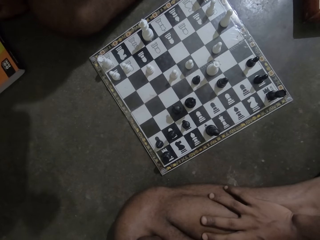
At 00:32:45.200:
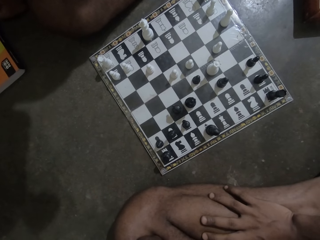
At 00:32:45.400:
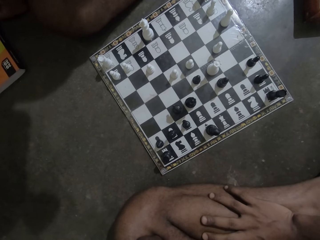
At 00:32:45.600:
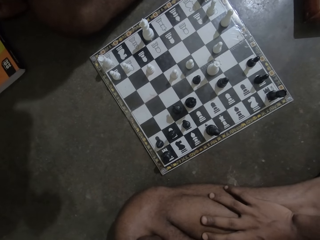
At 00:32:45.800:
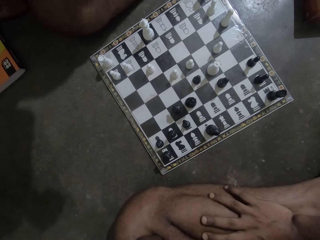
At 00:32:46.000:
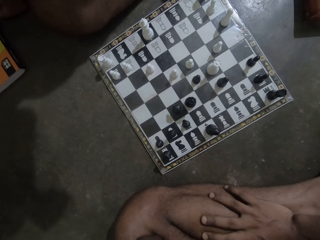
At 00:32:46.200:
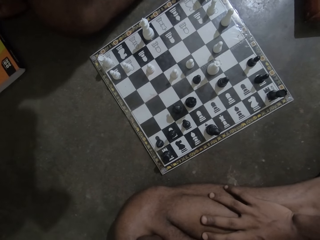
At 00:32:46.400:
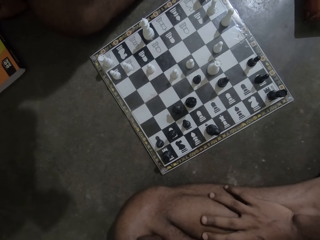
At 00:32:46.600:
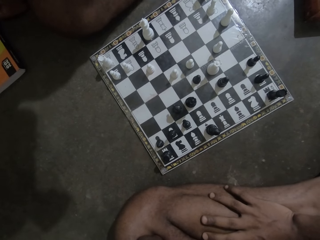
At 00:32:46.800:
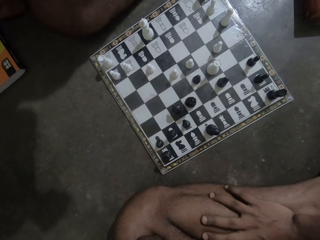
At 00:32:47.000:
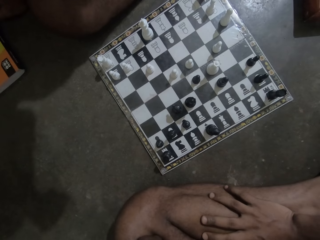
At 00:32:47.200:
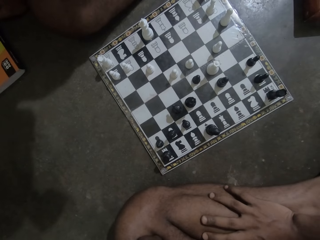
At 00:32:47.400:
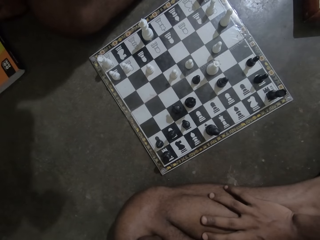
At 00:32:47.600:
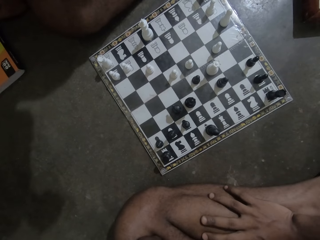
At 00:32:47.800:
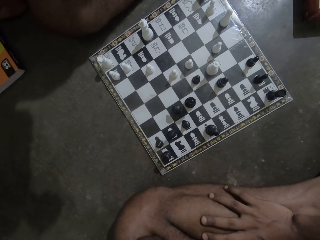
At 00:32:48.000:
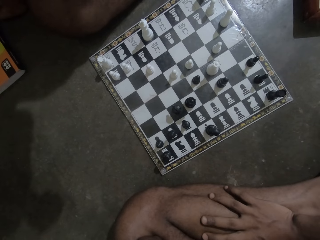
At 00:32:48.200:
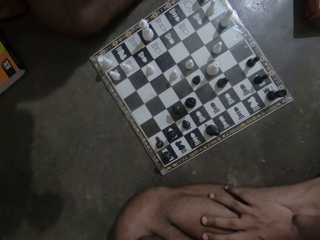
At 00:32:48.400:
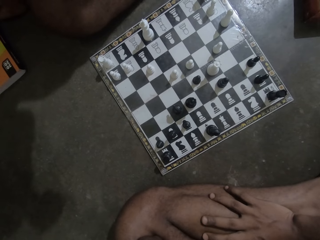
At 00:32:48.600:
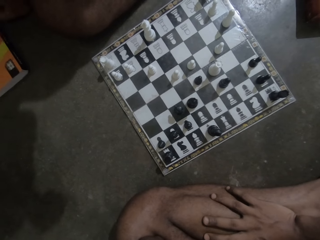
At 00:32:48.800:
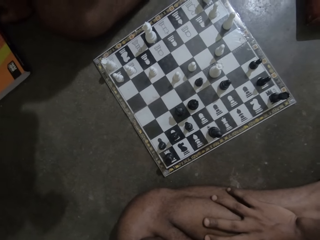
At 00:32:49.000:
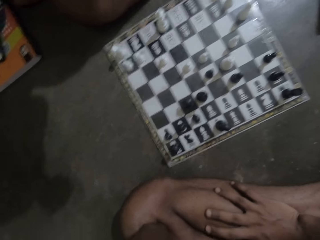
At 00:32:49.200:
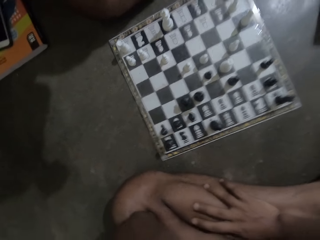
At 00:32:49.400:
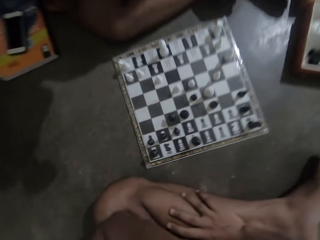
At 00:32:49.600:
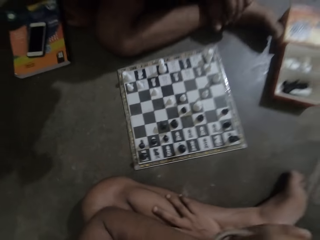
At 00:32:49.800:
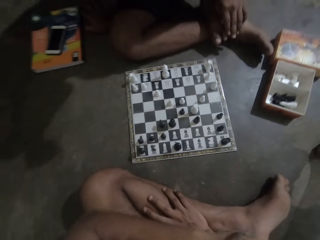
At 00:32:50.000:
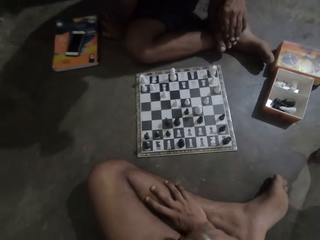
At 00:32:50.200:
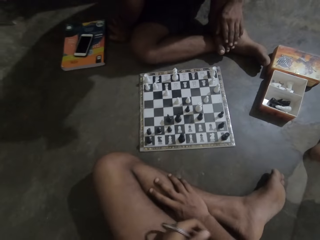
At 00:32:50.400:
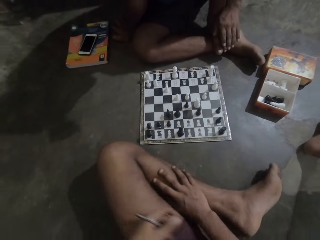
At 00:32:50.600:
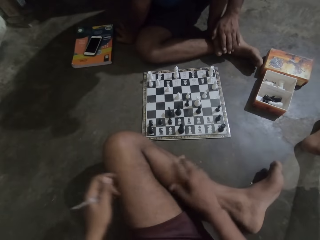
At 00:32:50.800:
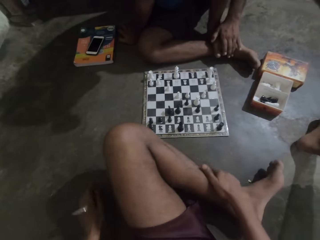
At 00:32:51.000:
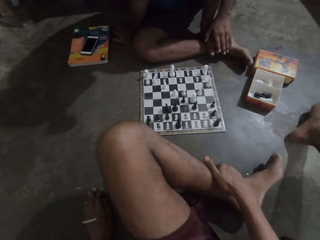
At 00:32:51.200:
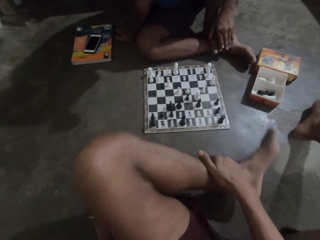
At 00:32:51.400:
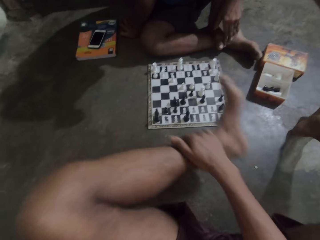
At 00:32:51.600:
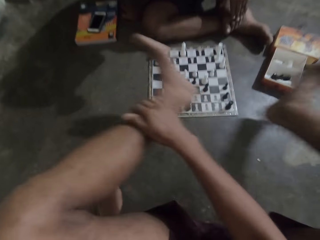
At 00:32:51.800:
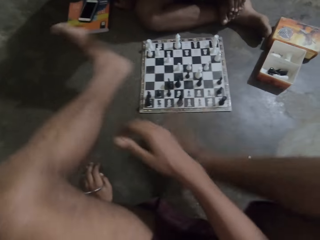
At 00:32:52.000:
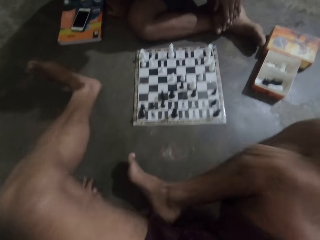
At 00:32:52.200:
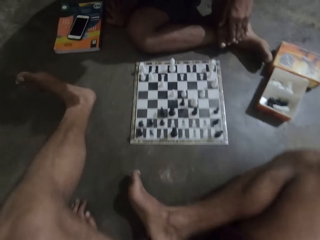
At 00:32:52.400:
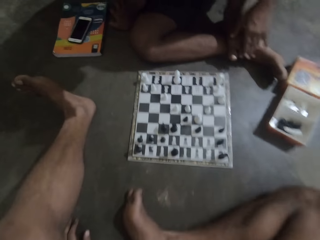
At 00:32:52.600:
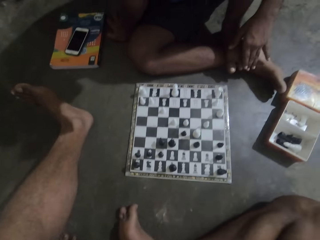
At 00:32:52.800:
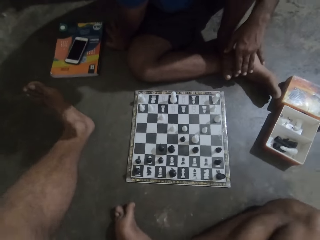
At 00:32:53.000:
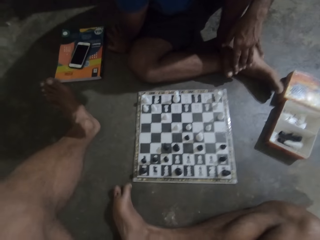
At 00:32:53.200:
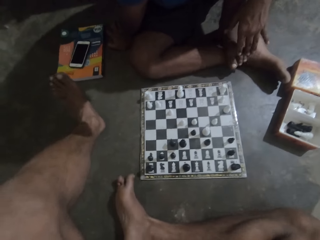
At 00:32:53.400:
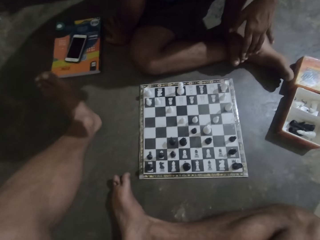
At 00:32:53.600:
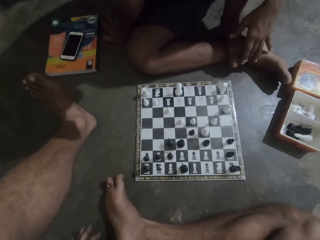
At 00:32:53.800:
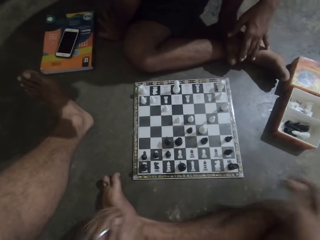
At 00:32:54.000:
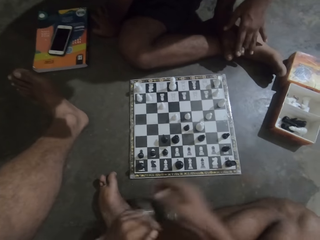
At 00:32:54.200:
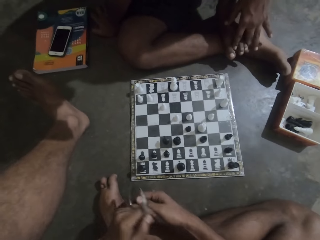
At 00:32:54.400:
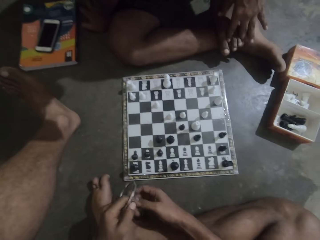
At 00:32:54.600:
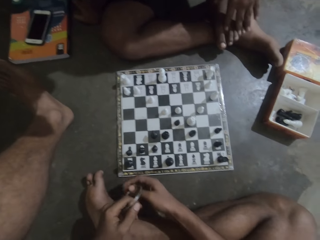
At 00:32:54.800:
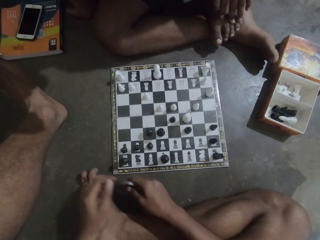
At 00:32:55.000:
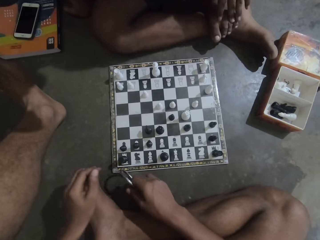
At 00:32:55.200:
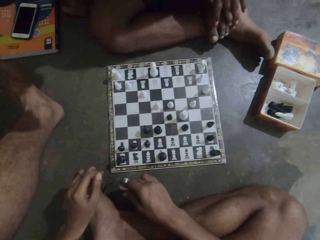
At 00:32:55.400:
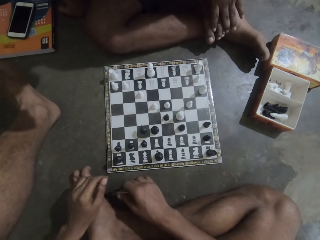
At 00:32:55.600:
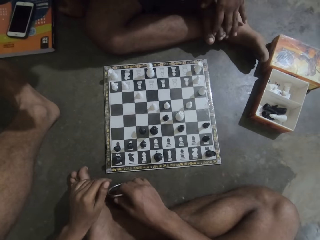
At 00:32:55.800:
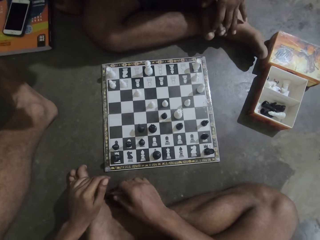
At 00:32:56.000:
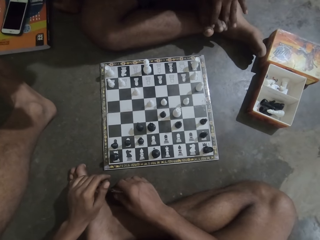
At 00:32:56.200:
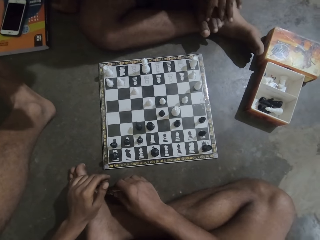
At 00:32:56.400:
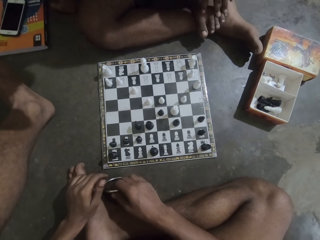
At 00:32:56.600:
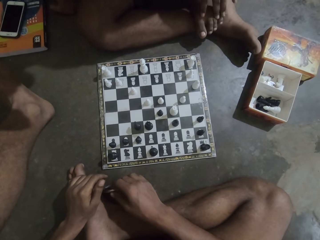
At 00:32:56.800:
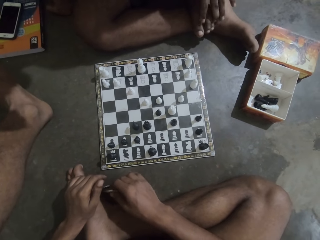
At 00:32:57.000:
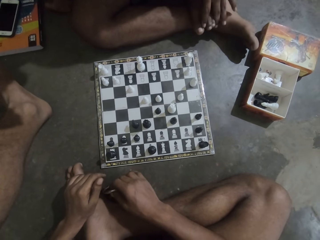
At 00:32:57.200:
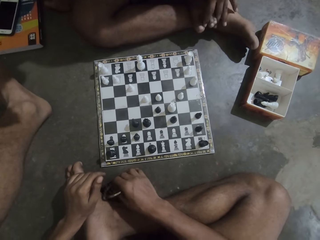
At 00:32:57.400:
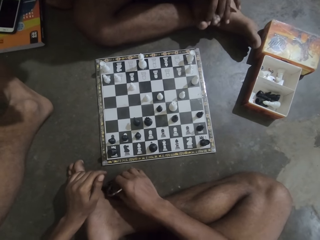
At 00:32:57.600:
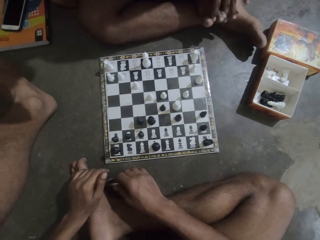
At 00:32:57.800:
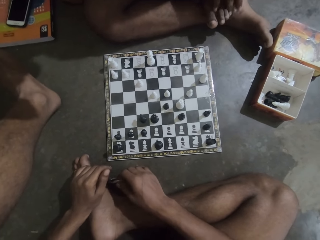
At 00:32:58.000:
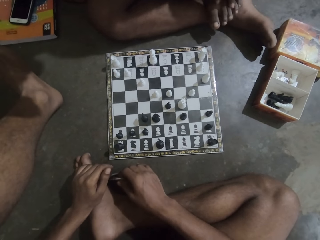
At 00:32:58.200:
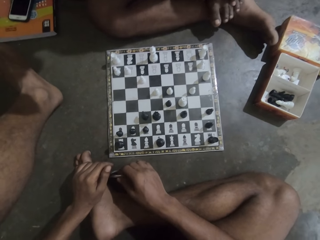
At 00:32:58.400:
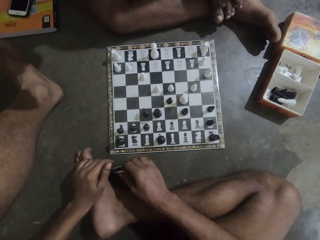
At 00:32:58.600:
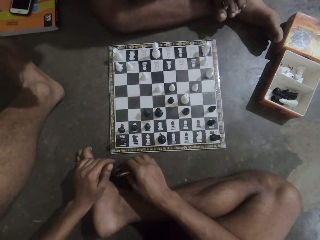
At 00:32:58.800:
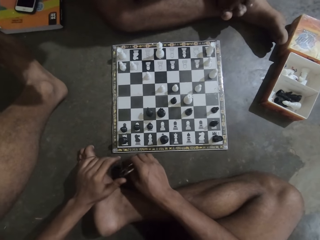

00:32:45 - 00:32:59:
The camera wearer turns around the floor. He adjusts the position of his leg. He bangs a bangle or ring on the floor.

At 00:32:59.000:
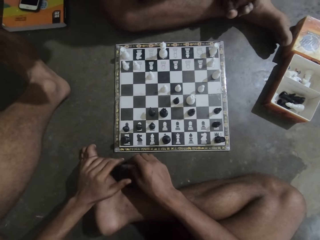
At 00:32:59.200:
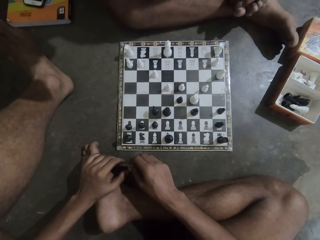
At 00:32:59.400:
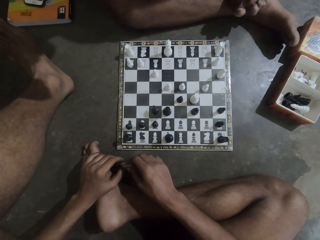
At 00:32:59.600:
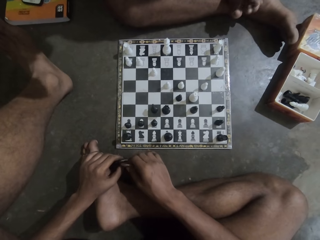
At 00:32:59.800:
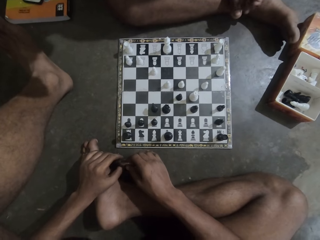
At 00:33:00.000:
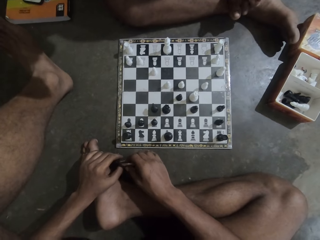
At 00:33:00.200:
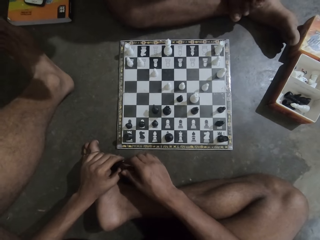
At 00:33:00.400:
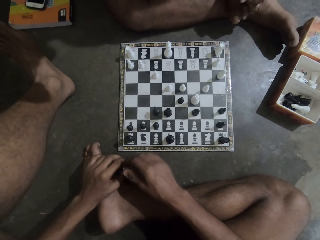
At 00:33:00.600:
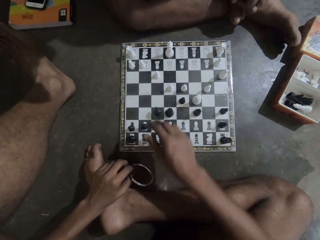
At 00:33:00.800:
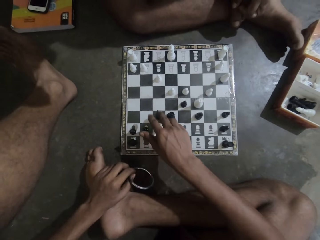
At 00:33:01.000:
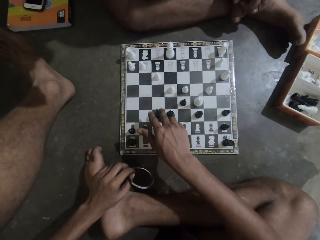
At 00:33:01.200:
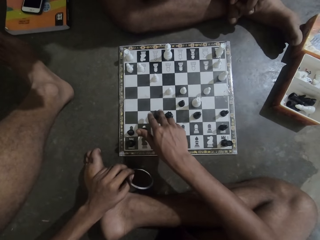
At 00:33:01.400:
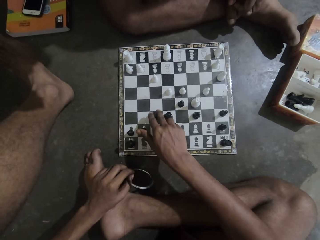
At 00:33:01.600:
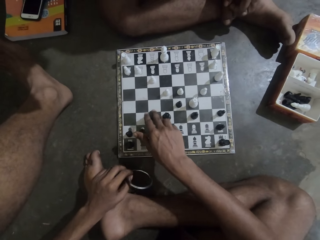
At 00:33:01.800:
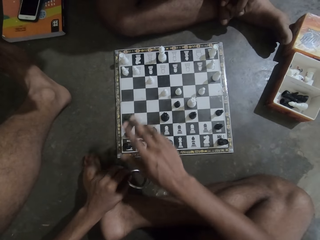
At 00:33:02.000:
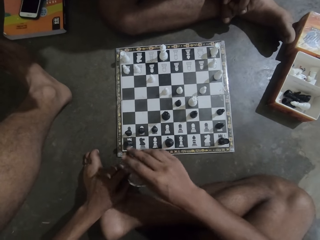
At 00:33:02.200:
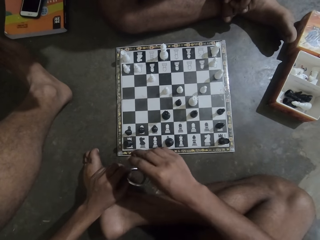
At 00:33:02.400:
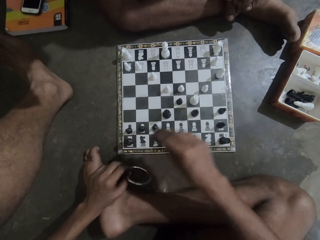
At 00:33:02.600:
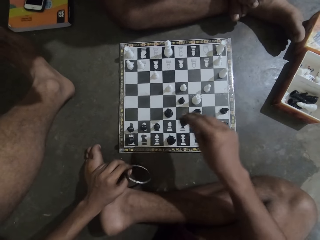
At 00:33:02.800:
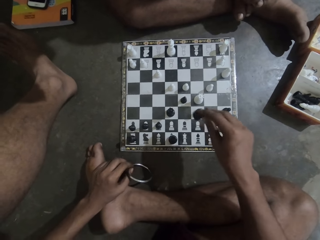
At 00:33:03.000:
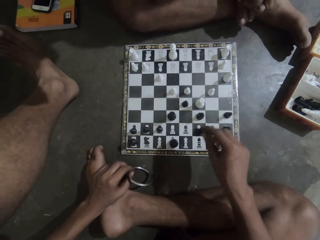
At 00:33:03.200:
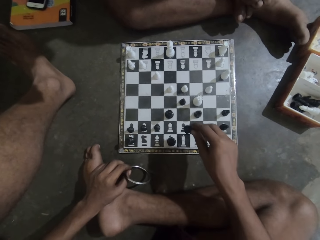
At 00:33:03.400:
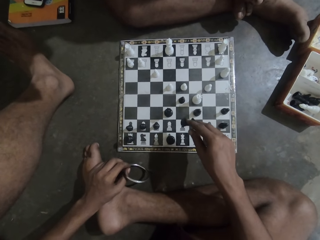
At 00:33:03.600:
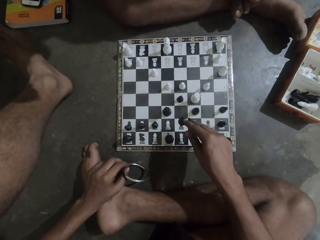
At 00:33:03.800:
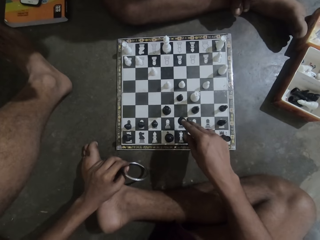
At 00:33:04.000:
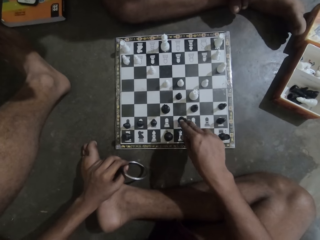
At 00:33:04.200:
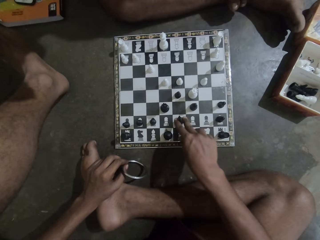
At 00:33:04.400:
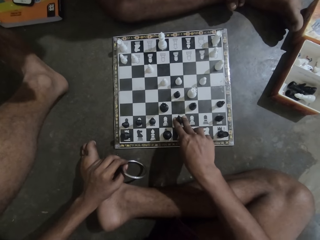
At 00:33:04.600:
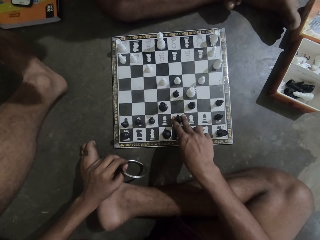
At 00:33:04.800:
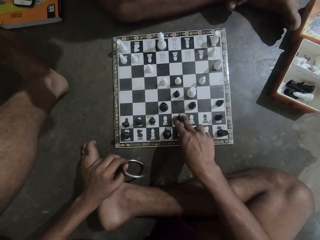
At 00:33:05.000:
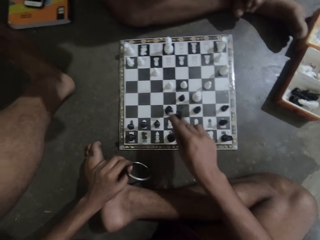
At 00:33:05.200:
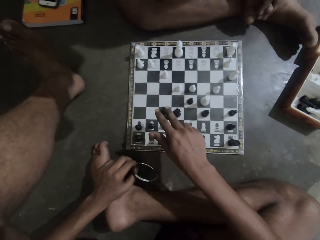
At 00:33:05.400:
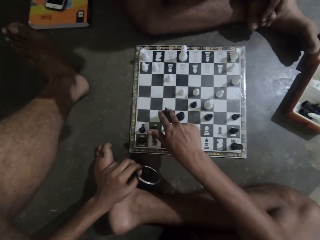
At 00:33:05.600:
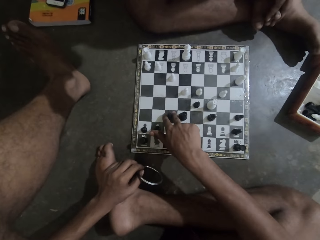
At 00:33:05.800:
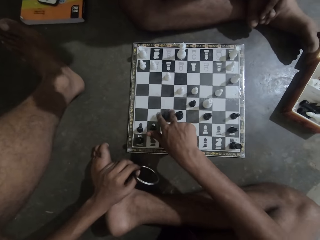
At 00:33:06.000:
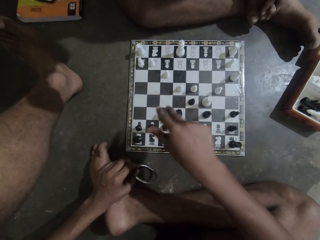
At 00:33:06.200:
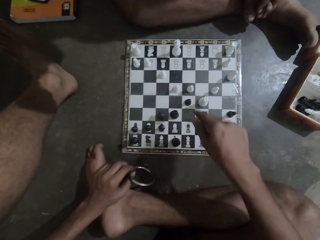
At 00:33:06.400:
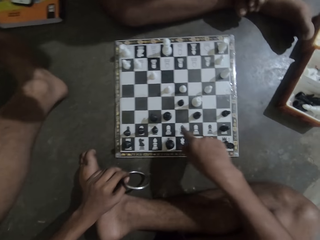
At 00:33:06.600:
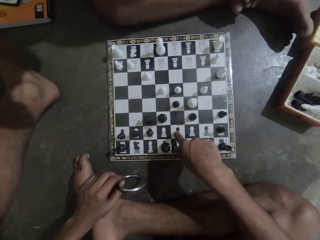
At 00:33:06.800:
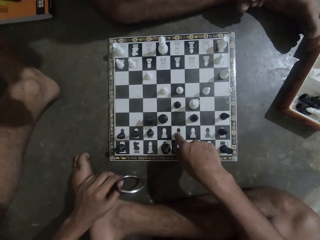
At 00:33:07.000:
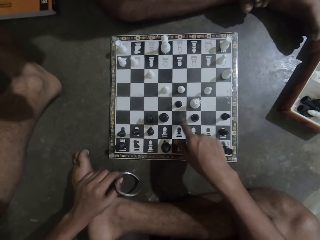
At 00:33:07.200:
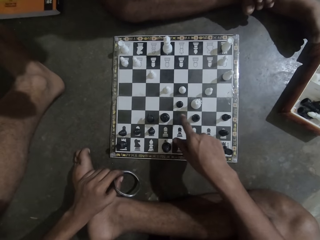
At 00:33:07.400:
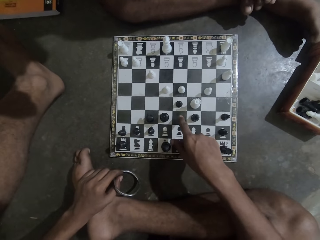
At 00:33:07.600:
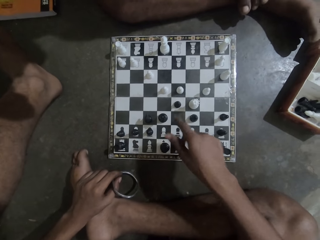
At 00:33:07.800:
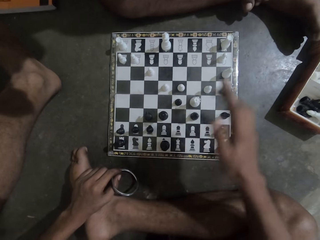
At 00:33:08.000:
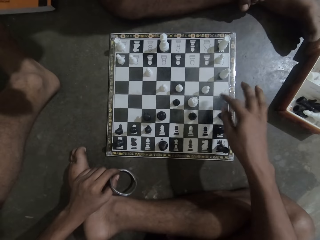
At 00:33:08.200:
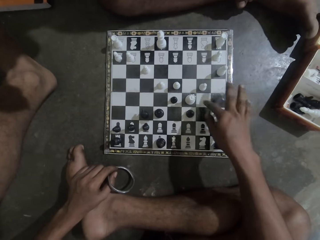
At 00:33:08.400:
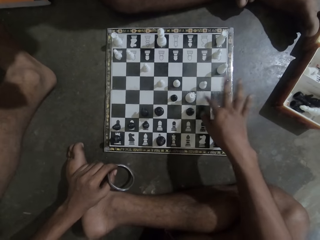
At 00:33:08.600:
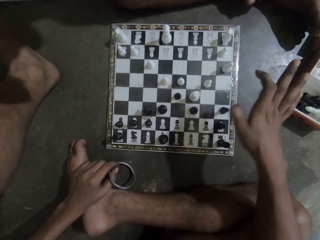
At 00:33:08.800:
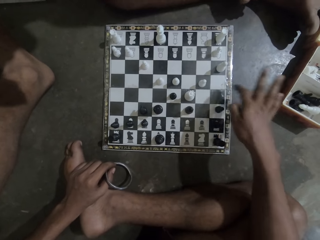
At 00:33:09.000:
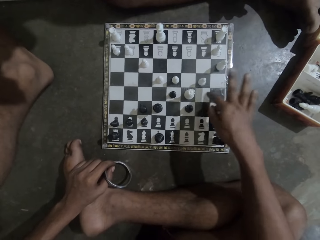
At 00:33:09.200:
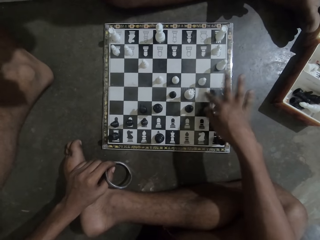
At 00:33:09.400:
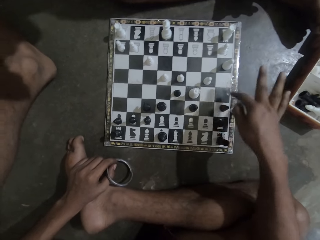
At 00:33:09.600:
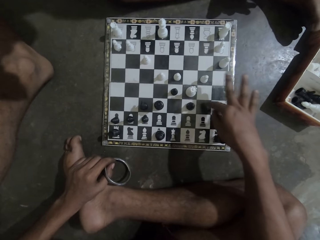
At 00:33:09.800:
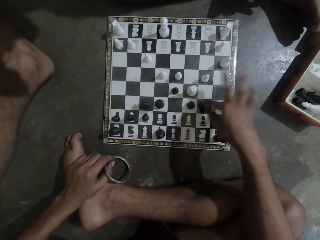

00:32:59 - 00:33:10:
The camera wearer plays the chess game.
